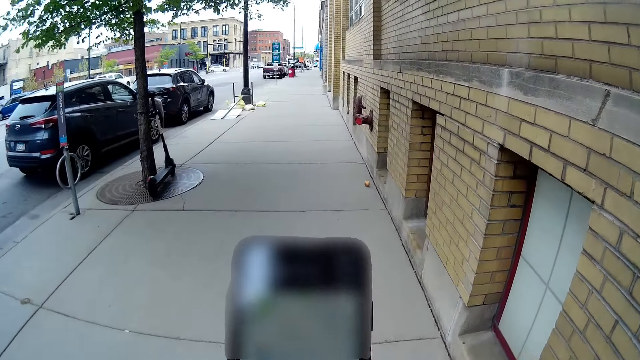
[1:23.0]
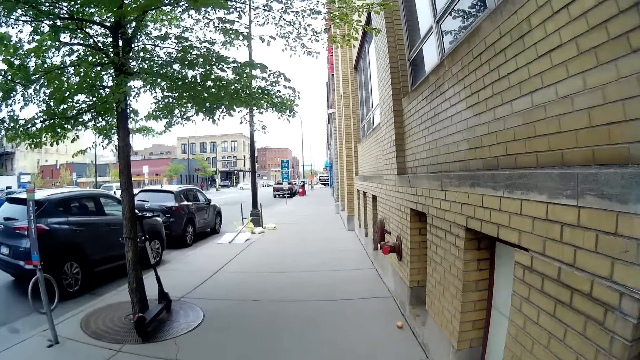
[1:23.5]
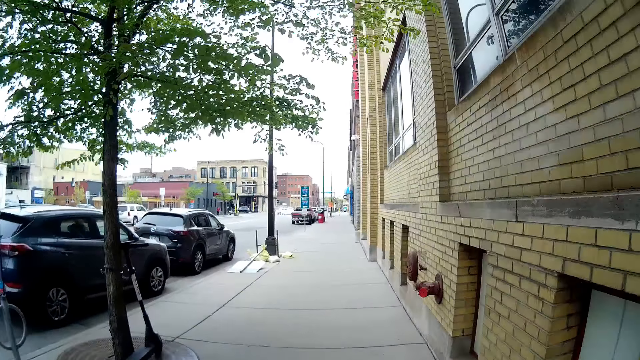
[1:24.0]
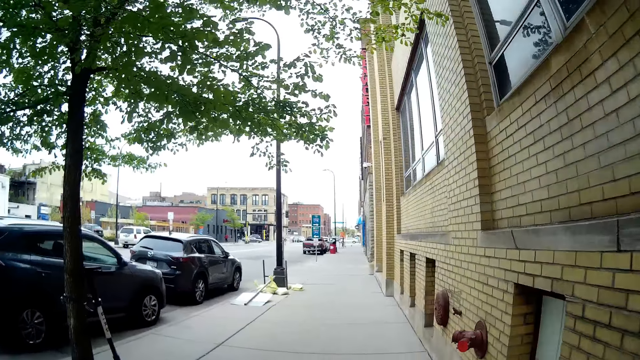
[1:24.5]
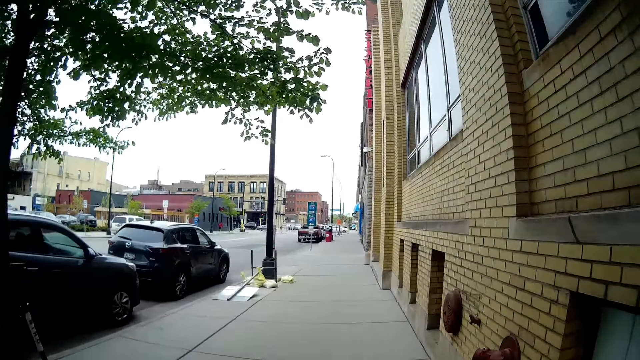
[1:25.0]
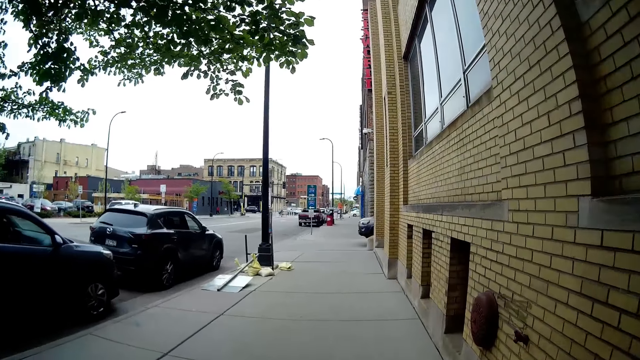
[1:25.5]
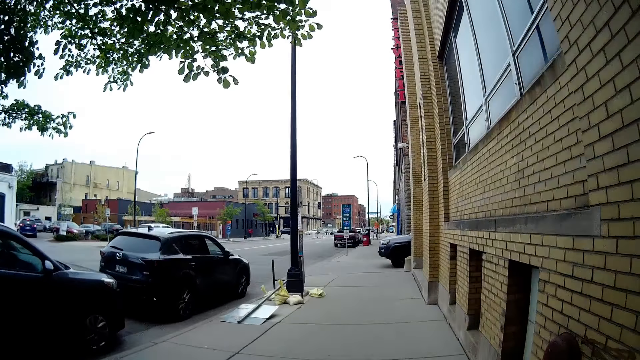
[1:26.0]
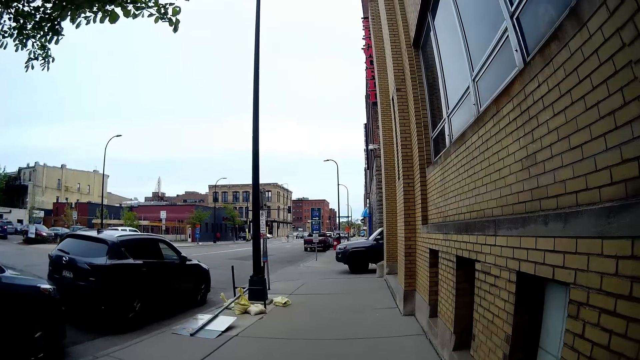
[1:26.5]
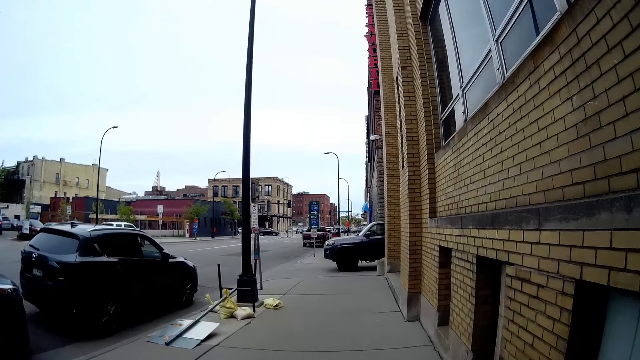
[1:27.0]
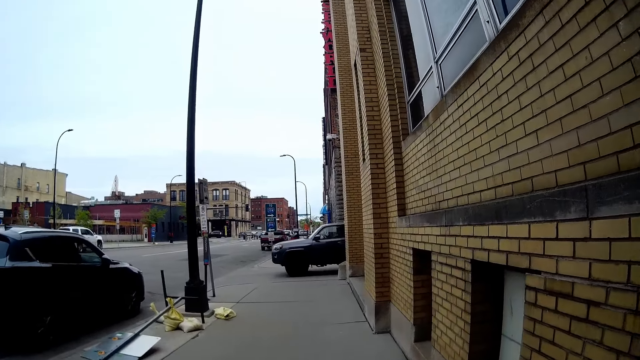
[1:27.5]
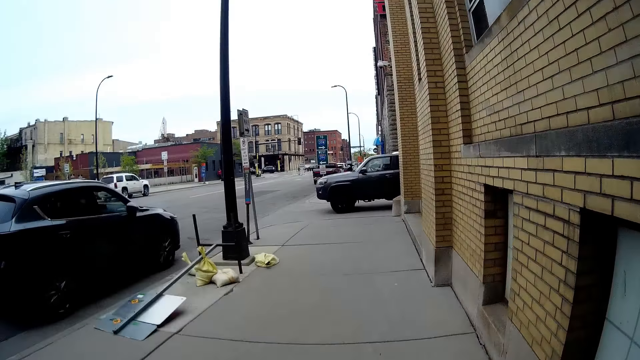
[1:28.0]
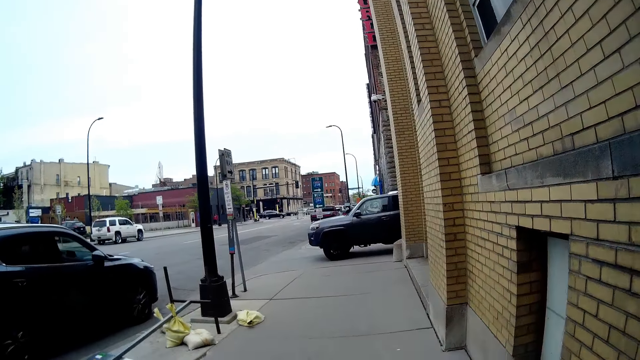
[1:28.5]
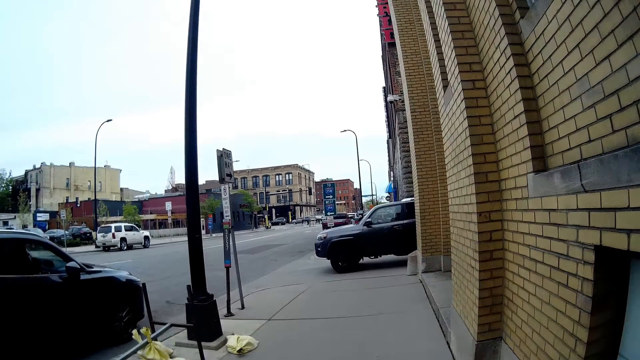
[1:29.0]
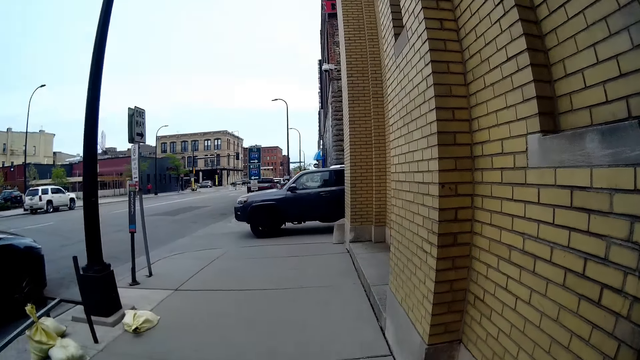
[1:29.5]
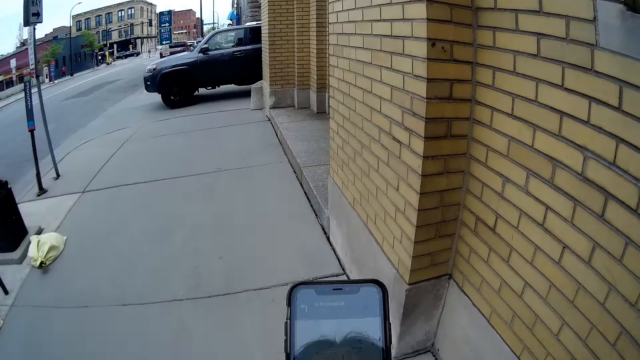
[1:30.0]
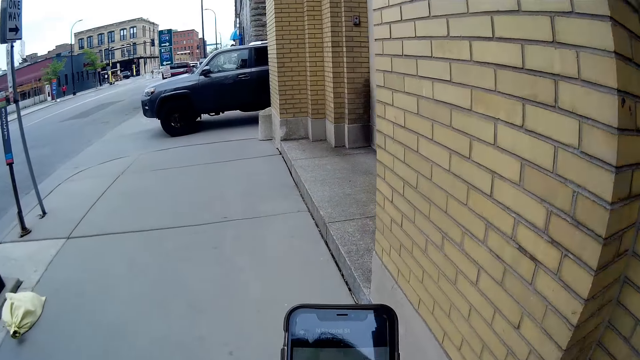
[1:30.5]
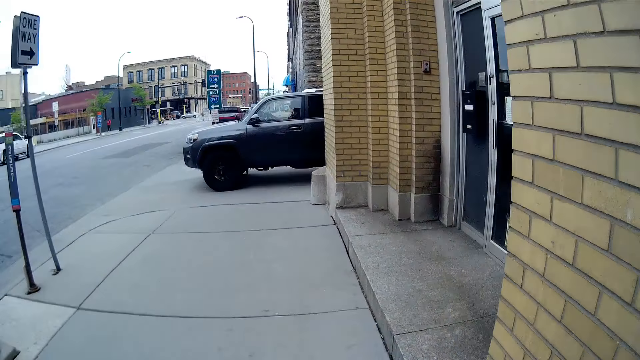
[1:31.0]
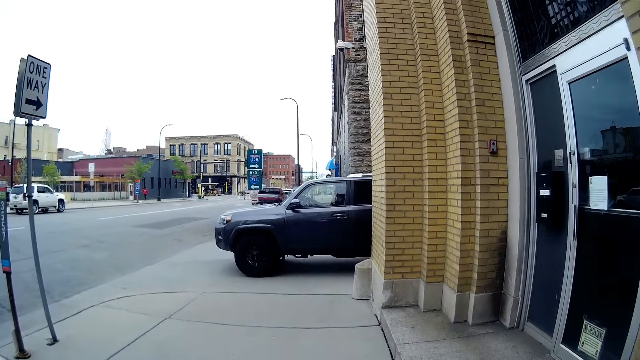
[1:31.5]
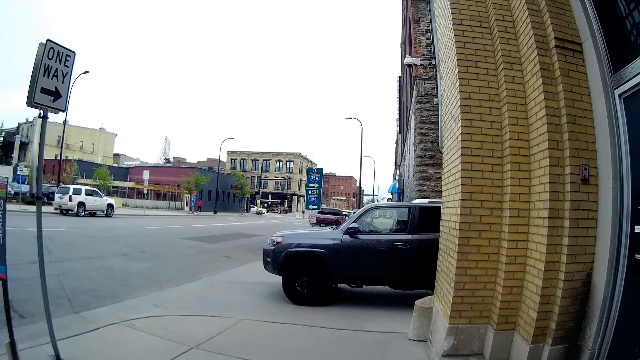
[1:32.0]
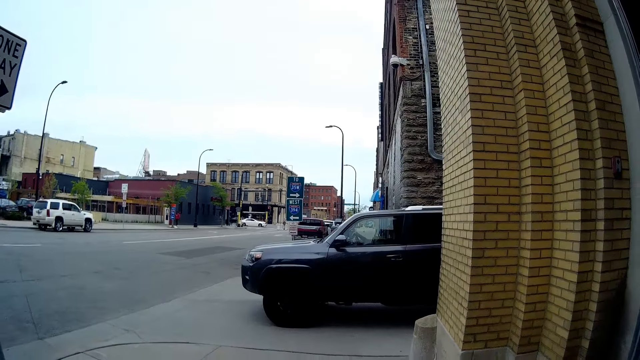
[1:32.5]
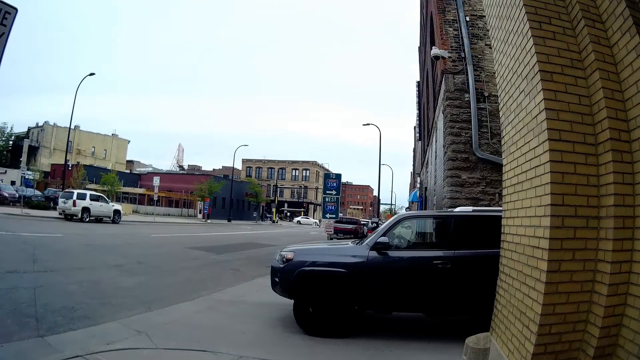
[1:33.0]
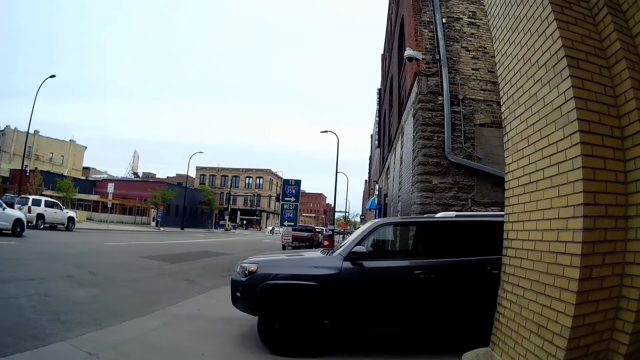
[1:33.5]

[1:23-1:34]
The camera wearer walks along the road with the woman. She scrolls the phone on the hand. She looks at the cellphone in her right hand. She walks along the road with the woman.

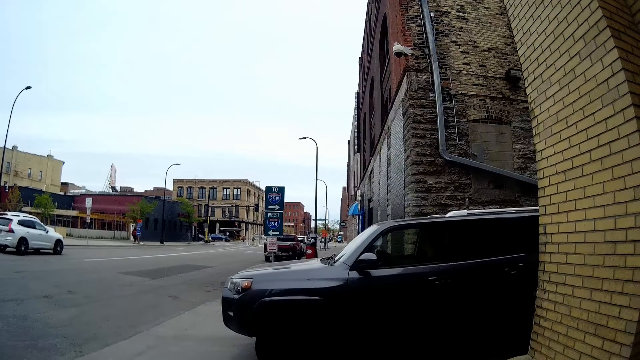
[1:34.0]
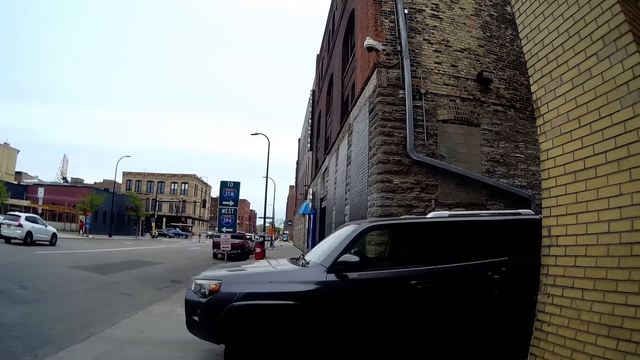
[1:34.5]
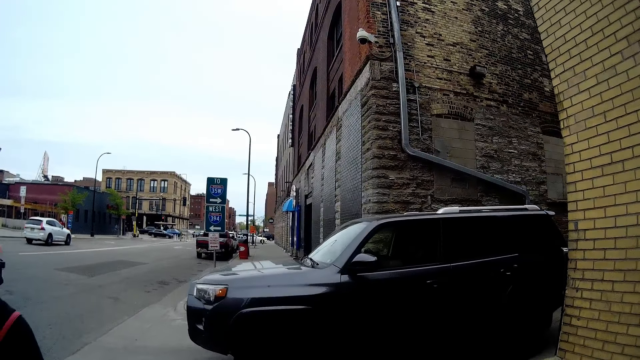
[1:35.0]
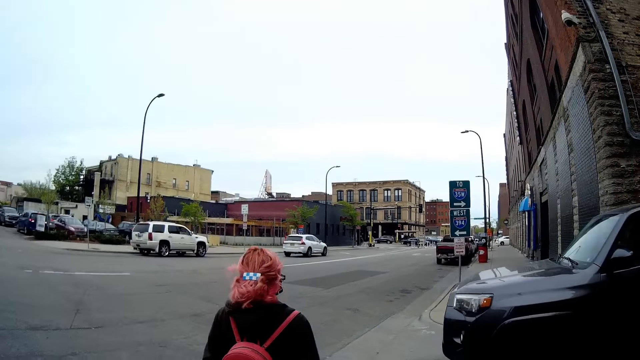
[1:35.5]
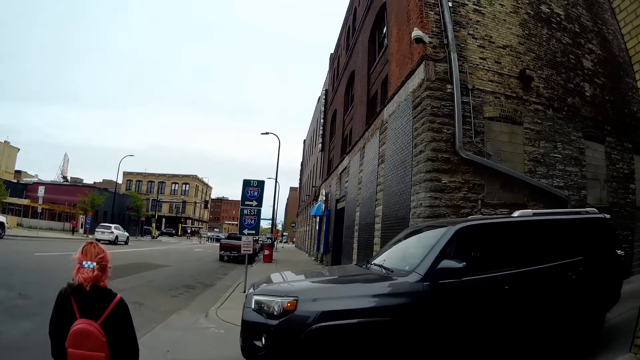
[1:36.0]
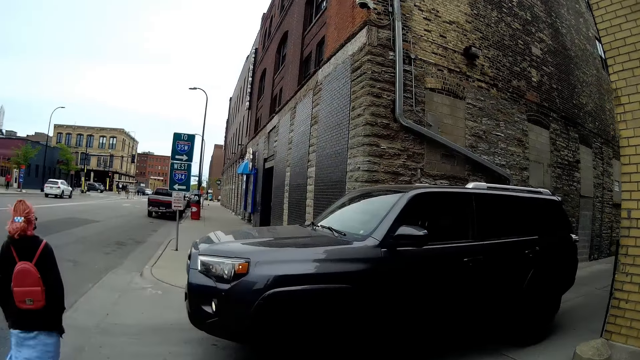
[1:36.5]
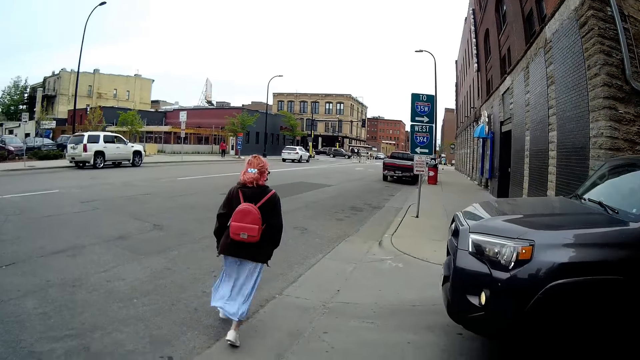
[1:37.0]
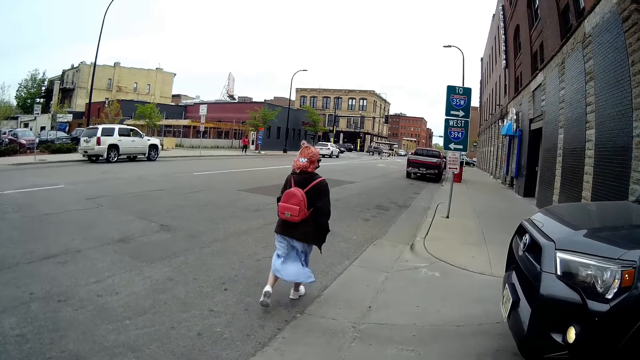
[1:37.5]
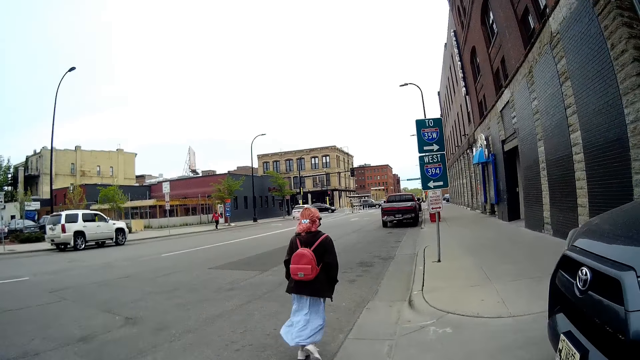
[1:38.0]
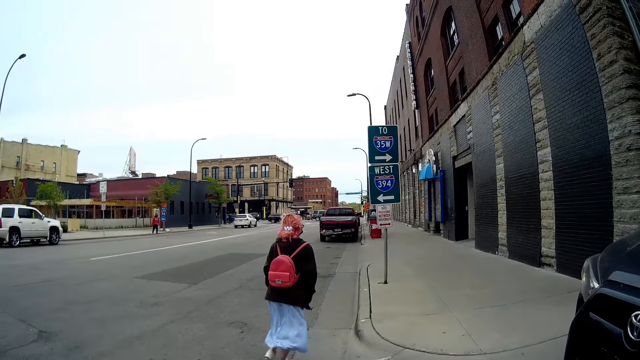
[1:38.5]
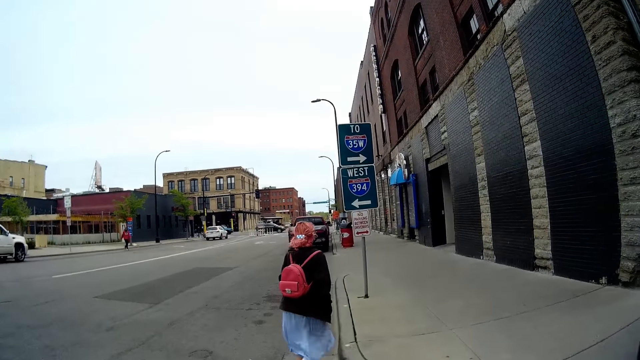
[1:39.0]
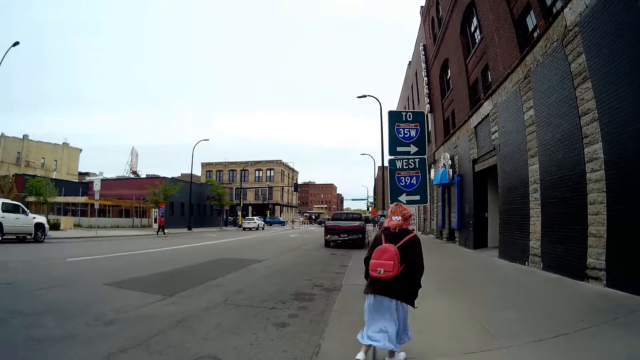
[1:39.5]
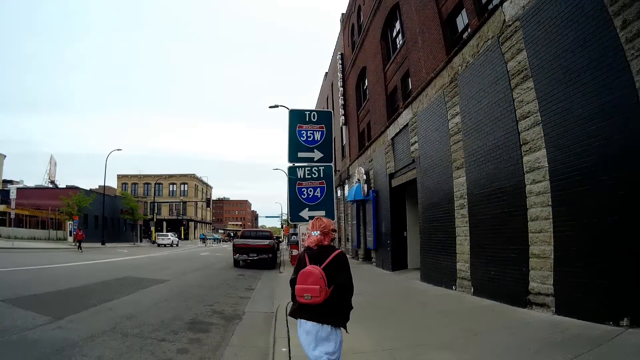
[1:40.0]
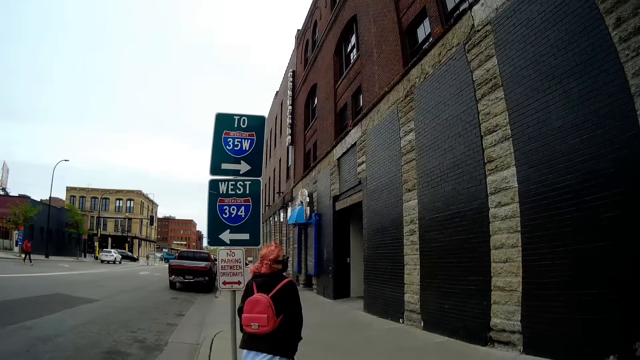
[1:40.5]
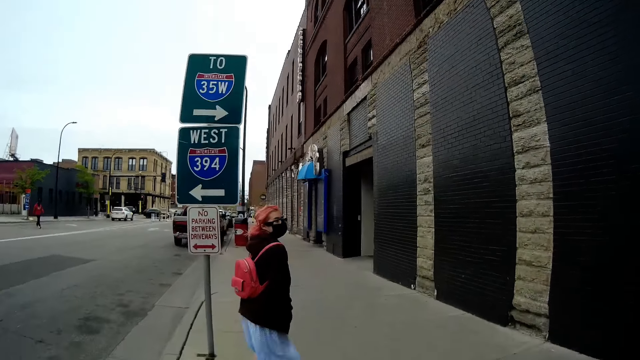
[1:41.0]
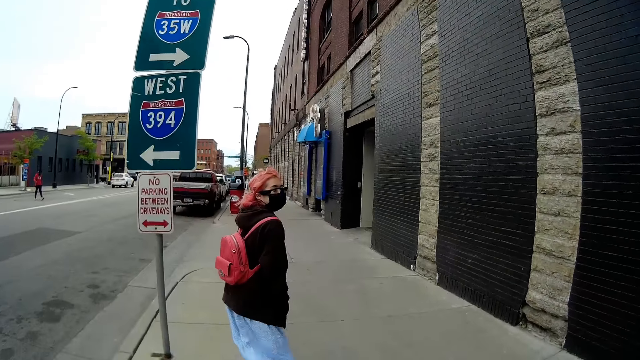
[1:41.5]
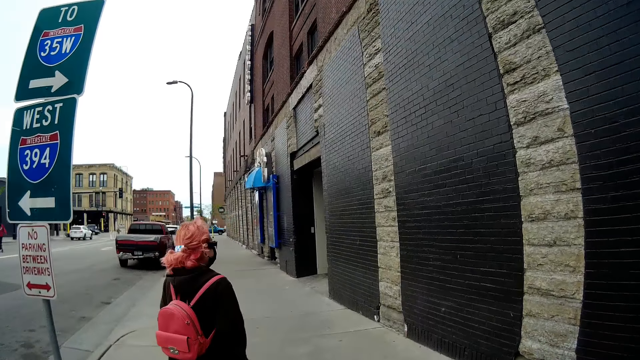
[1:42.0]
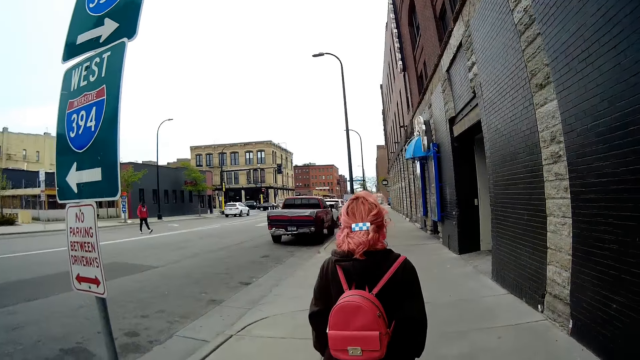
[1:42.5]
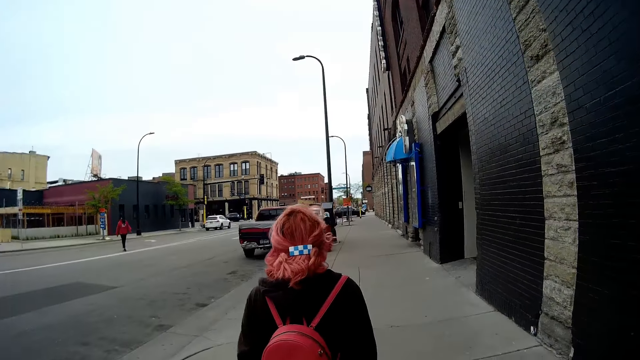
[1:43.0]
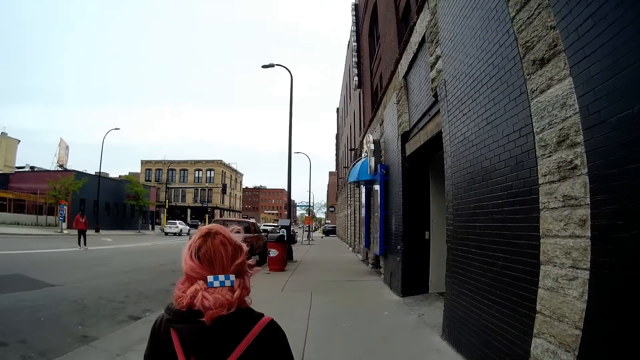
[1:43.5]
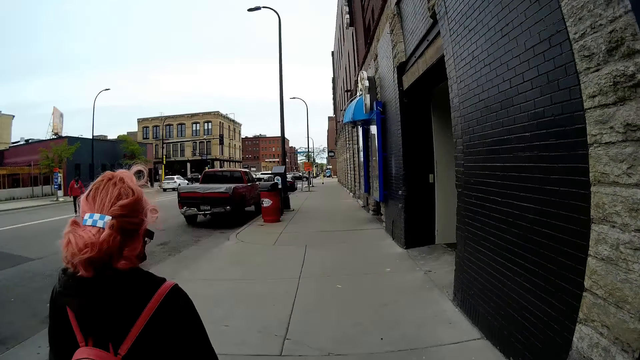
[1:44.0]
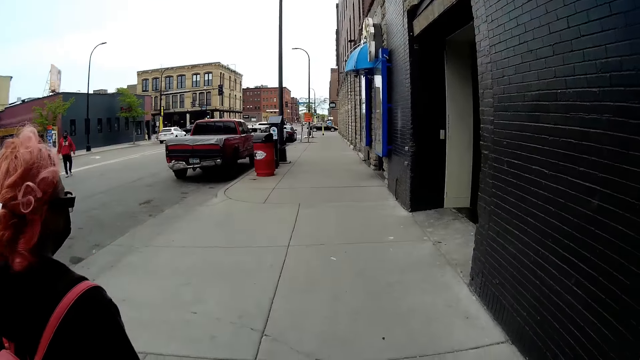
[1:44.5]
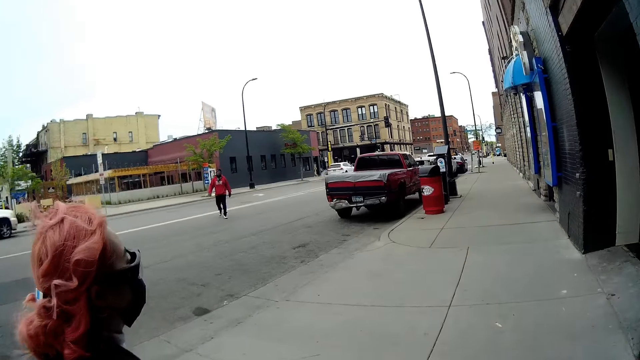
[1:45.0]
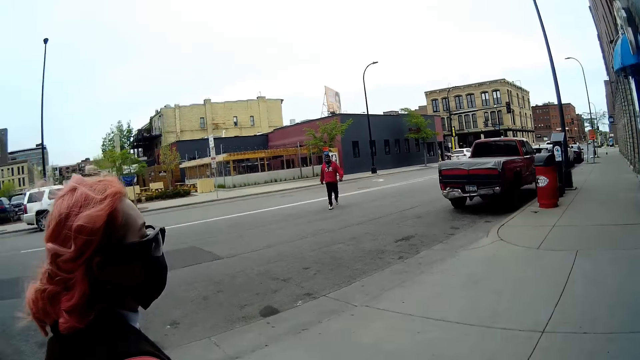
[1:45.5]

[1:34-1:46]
The woman walks in front of the camera wearer. The woman runs along the road. The camera wearer walks along the road with the woman.
